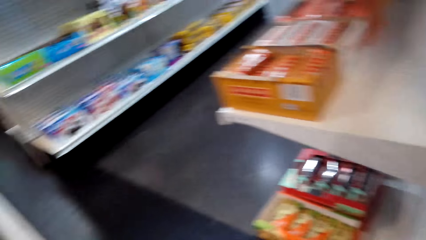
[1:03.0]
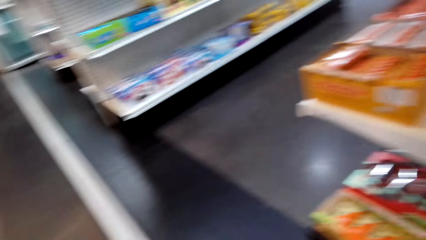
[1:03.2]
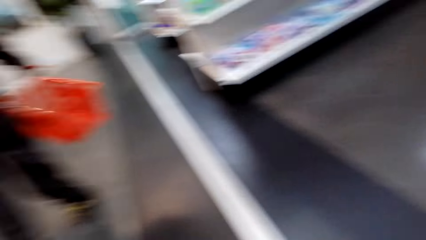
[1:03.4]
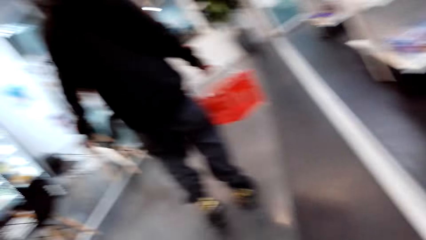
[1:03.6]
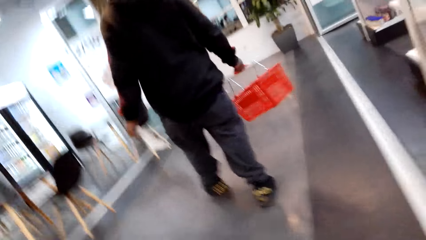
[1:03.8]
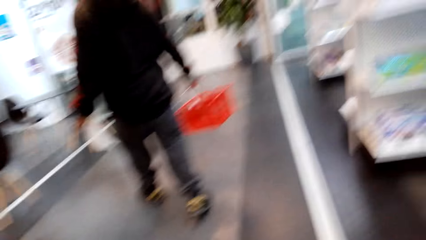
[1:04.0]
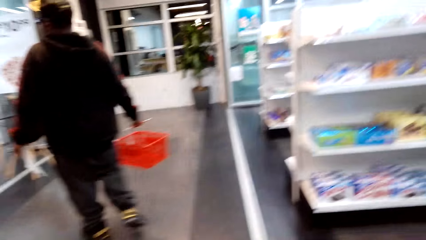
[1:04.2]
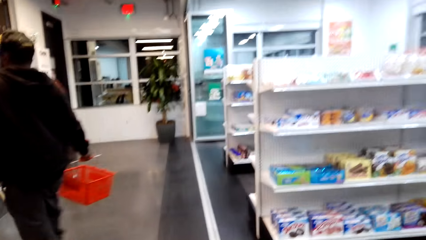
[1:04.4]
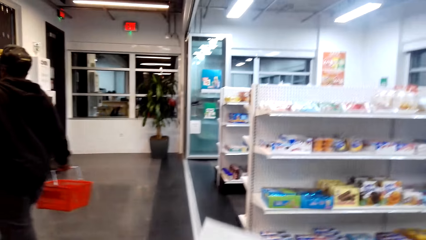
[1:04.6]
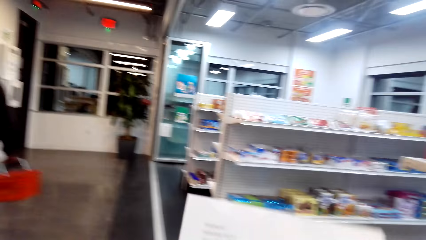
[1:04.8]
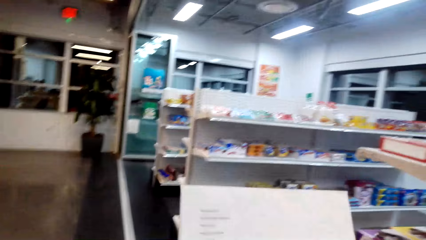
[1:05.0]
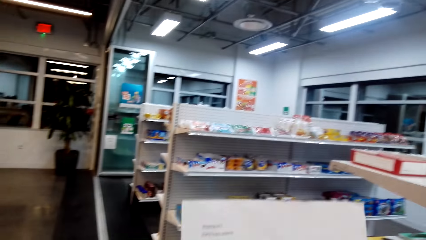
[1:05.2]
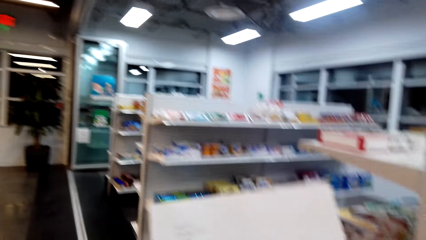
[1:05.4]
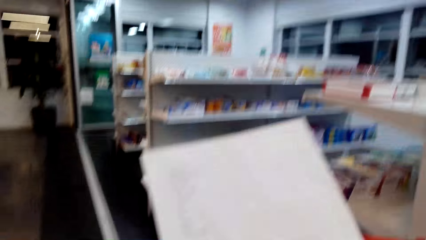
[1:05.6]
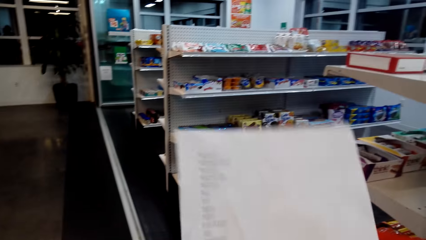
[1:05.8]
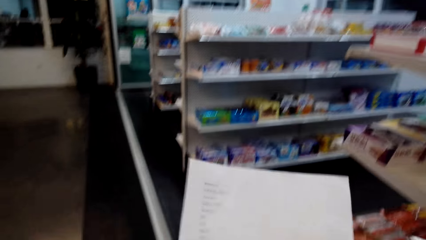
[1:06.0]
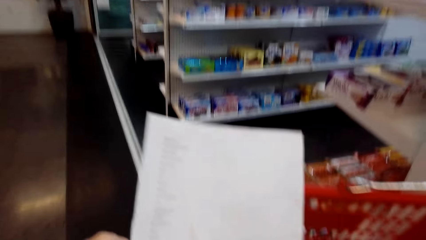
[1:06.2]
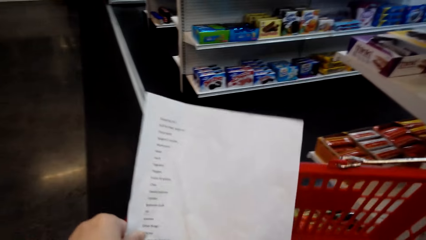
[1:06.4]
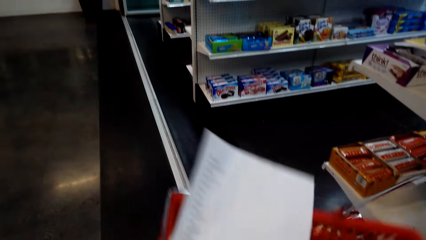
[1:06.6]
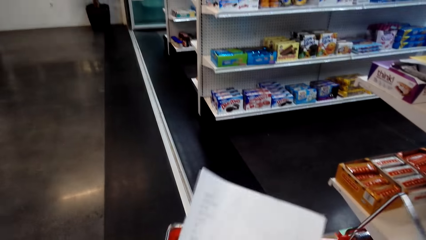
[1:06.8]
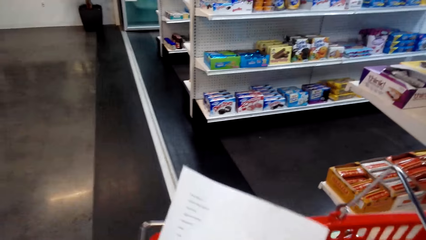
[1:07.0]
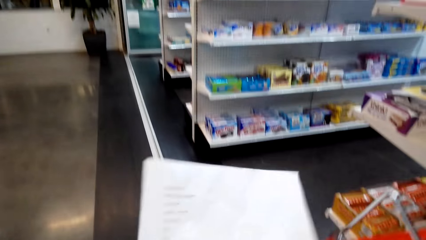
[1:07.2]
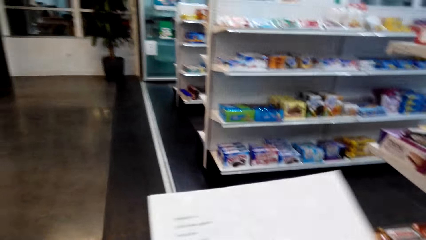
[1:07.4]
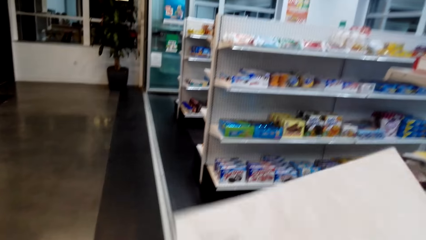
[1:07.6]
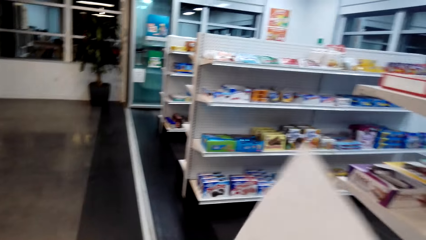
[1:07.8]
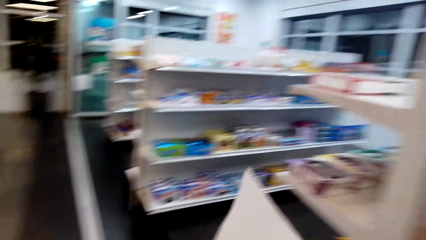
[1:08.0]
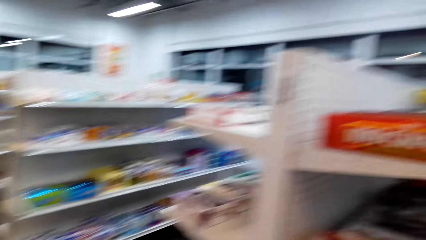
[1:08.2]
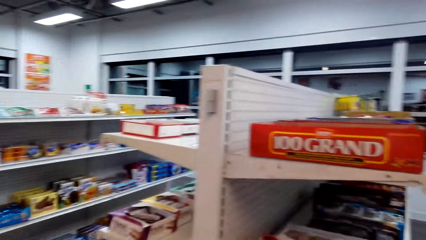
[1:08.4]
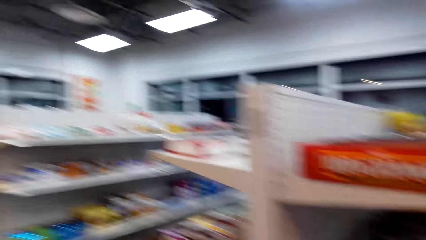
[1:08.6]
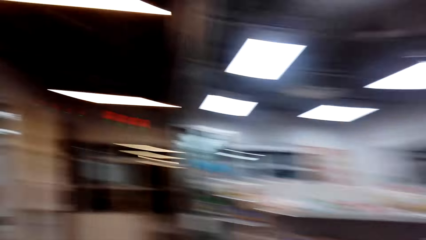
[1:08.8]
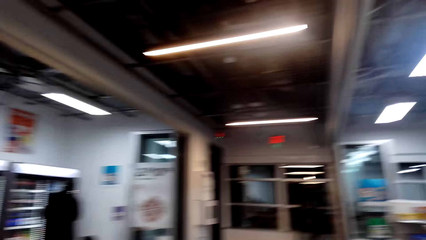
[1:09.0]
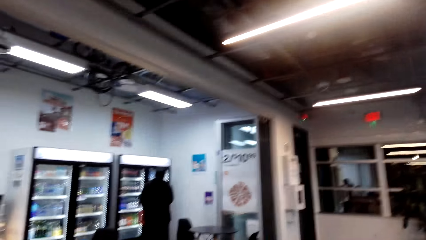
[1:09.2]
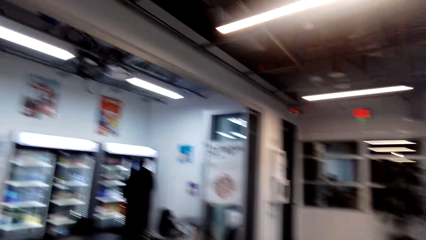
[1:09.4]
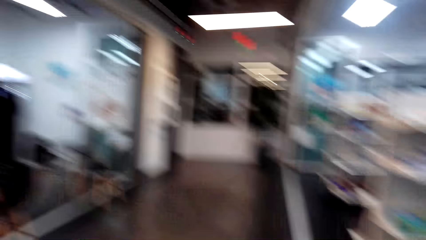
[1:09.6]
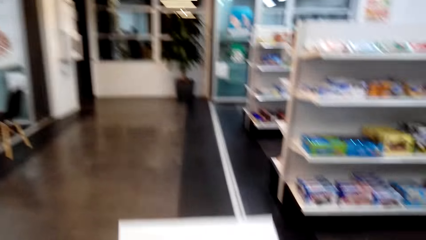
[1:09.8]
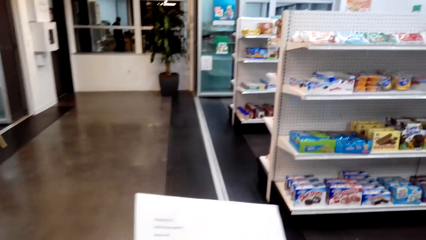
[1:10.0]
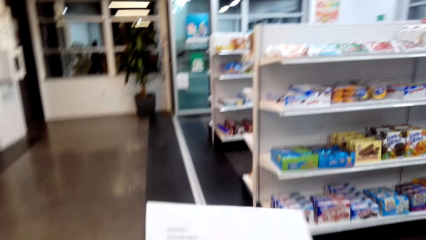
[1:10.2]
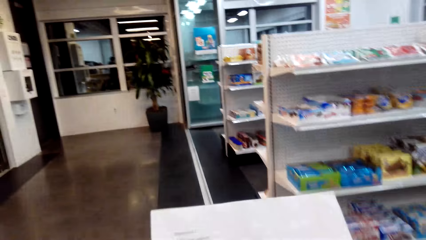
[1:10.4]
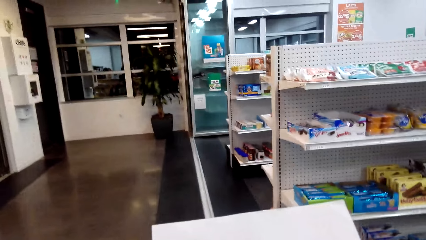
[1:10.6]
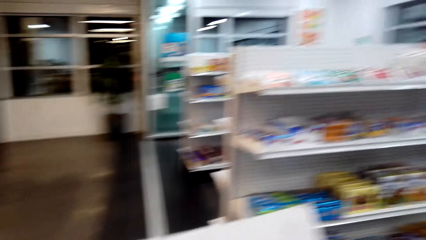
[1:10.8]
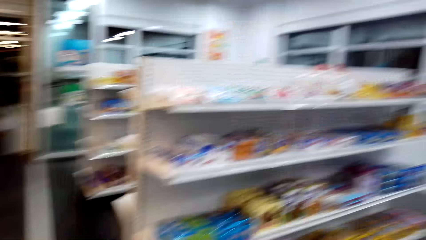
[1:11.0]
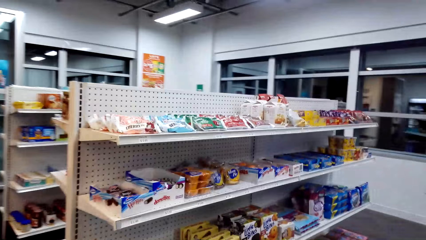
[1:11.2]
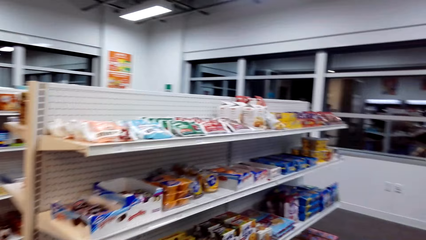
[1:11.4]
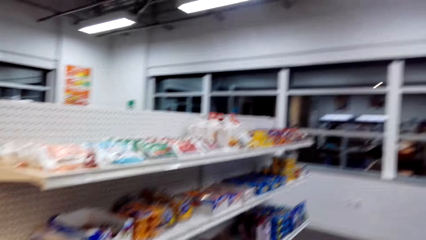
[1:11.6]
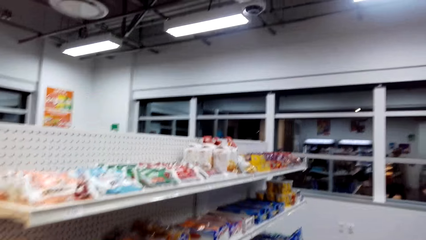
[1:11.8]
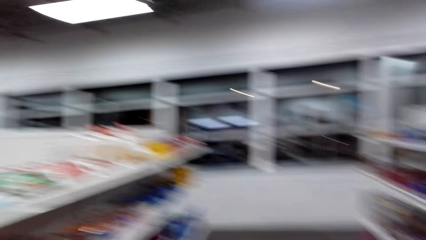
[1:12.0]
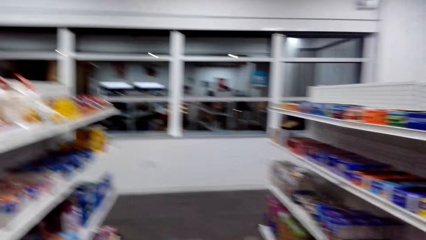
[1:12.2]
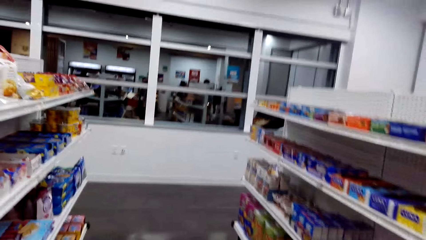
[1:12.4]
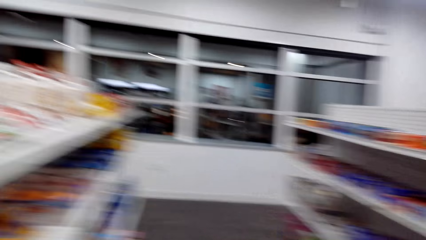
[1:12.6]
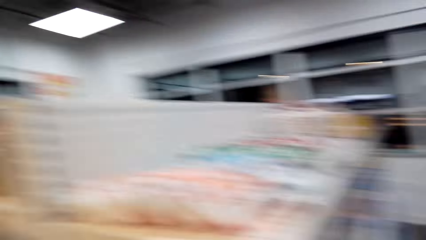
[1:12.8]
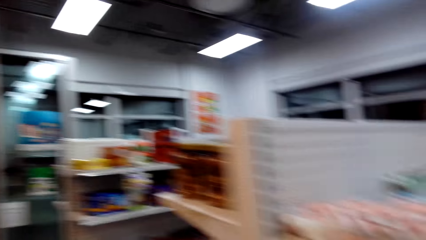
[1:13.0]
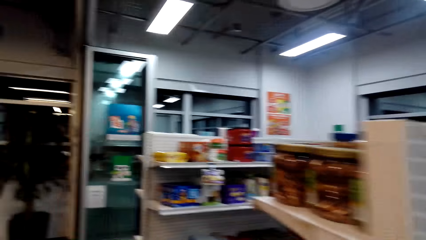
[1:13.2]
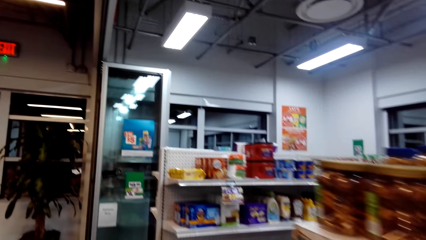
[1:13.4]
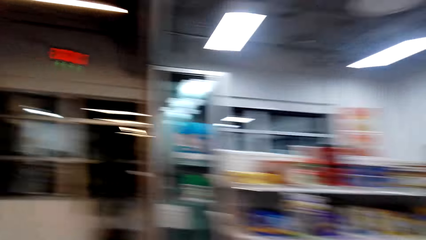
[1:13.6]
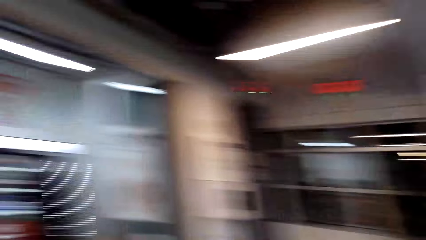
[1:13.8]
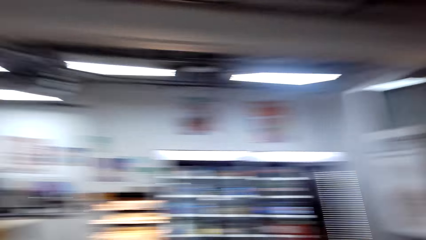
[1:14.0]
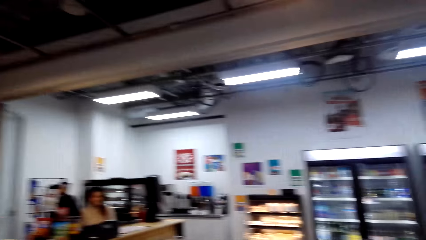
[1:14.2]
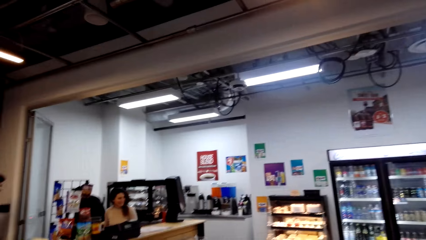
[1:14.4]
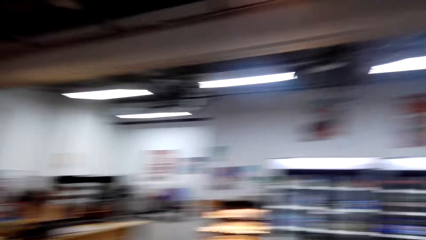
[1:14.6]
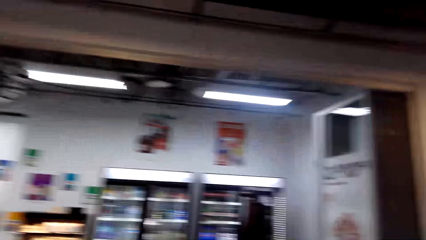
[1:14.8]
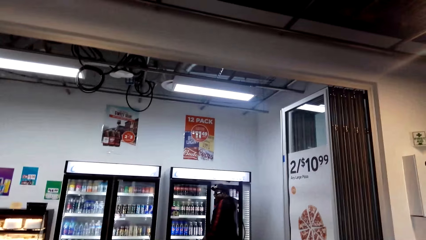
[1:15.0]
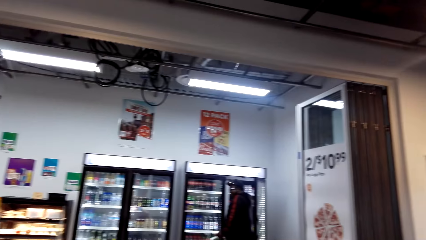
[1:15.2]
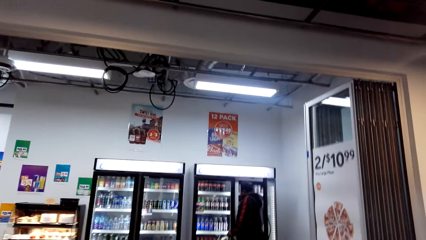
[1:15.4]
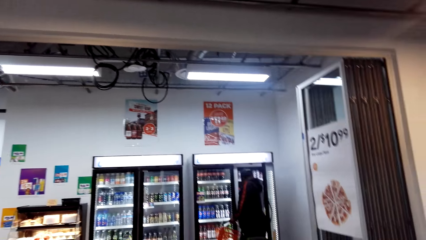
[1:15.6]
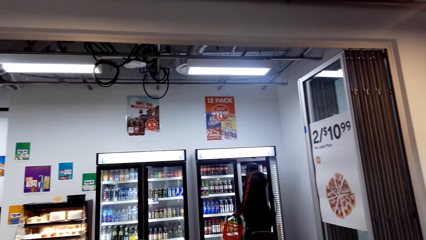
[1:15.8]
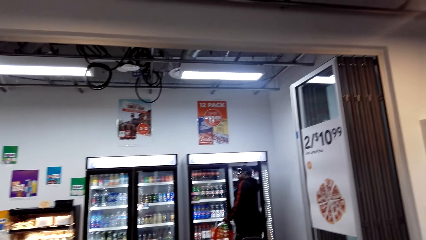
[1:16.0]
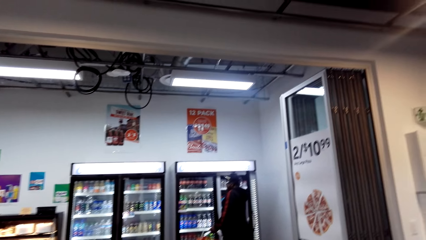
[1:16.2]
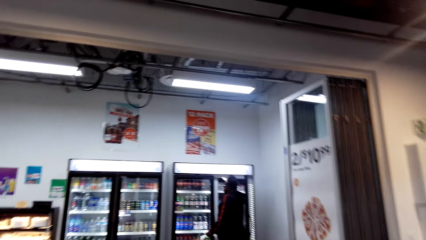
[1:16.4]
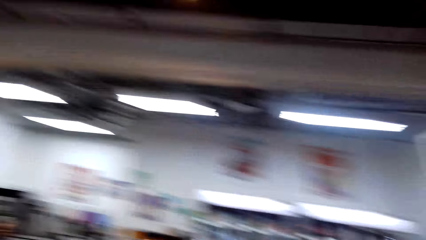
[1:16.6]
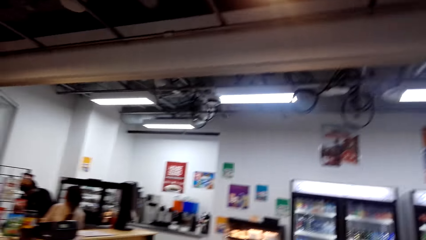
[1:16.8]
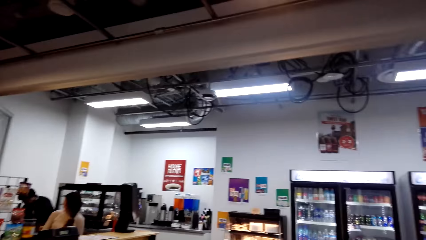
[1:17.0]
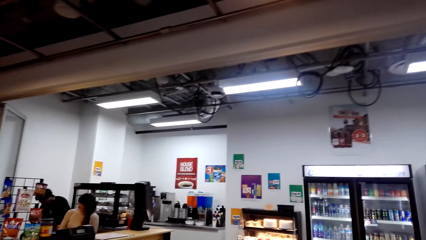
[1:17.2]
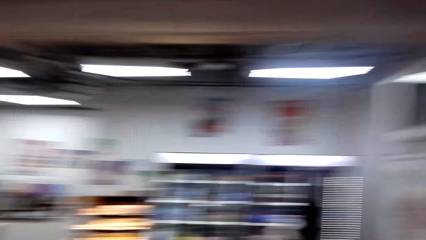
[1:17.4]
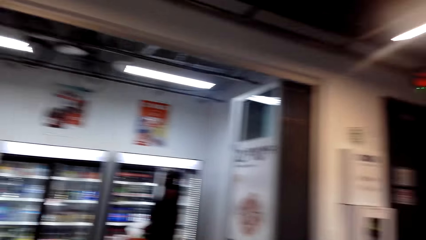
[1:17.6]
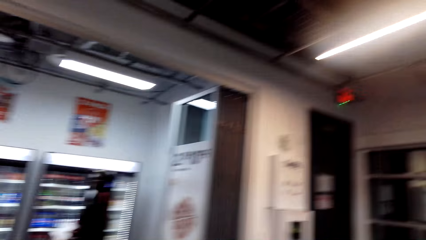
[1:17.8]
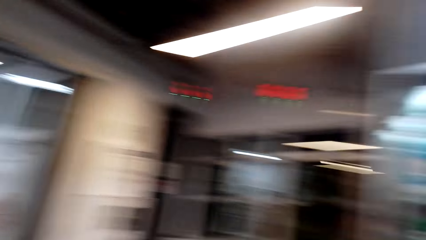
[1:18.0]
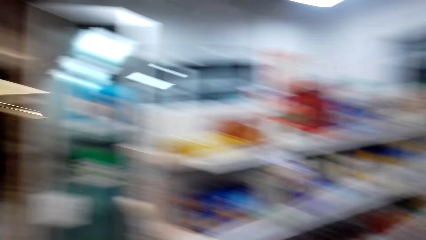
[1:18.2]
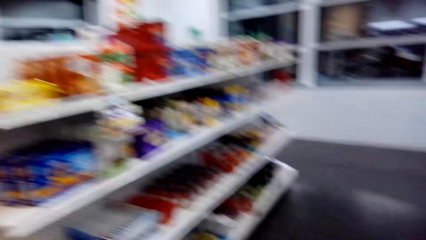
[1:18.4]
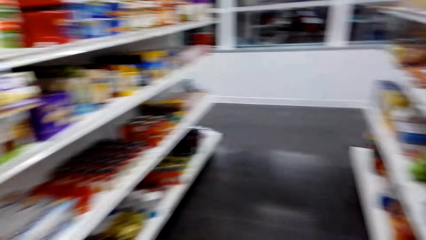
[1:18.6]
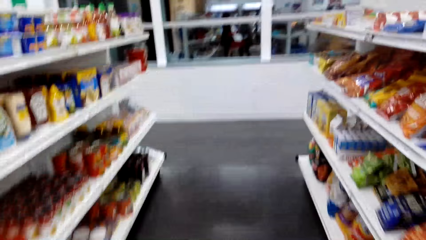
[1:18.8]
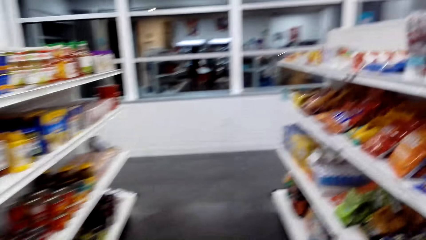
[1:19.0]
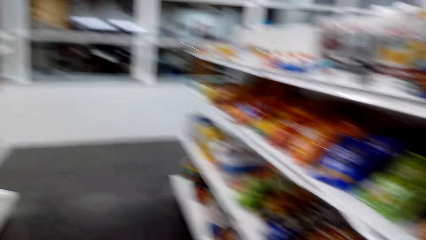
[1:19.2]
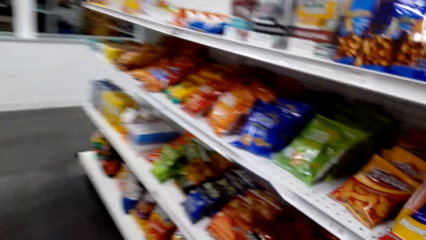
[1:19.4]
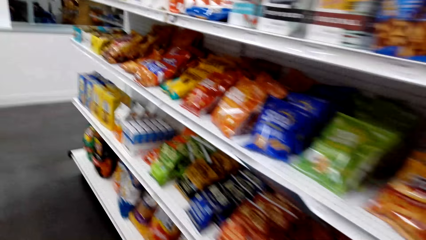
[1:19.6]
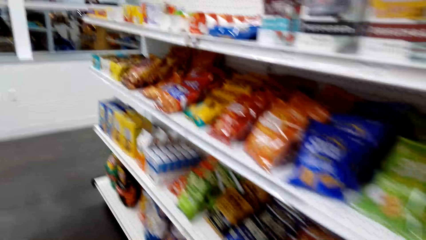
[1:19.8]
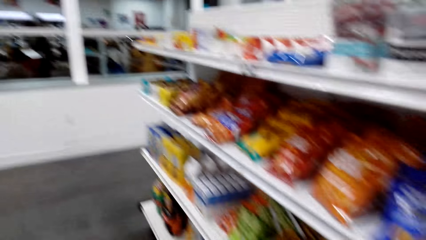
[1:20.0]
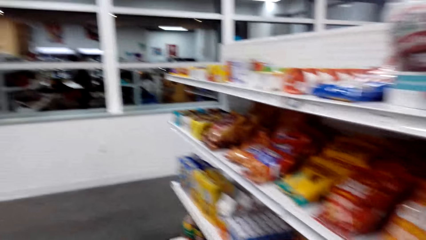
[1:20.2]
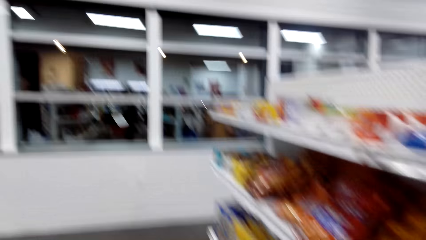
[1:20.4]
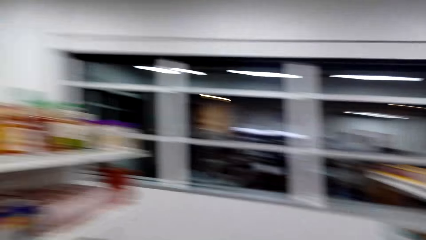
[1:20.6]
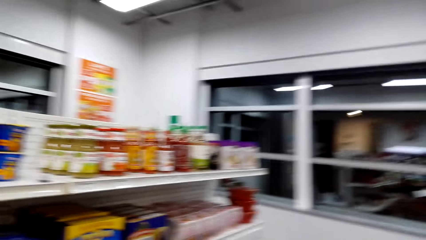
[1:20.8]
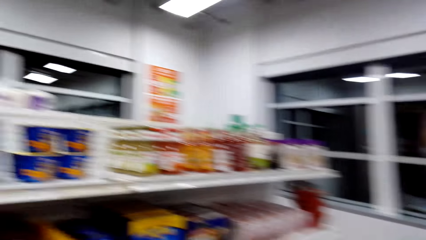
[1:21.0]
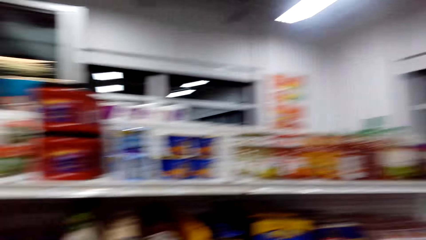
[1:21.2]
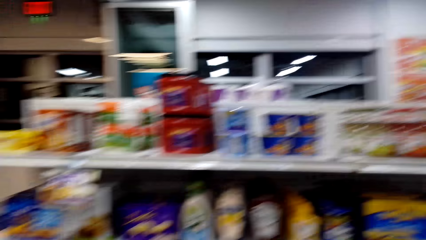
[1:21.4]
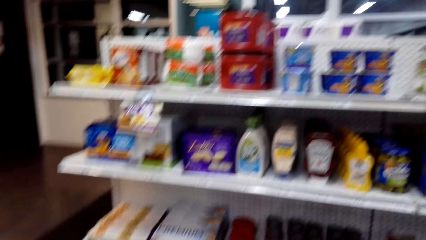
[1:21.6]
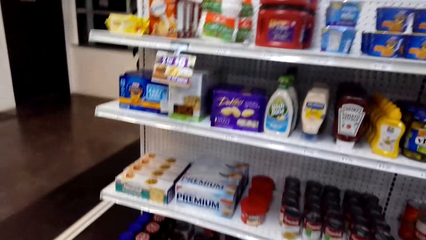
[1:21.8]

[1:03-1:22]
The camera wearer looks at the shopping list. A person is carrying a basket. The camera wearer looks around.
